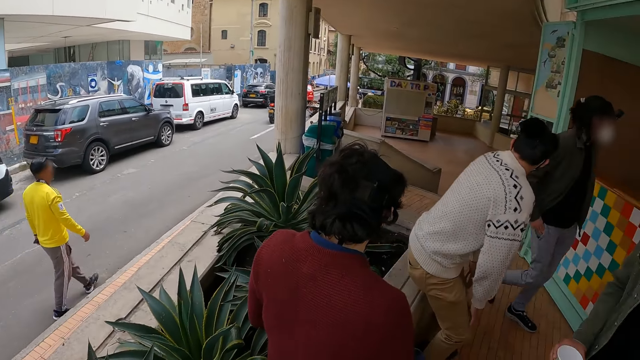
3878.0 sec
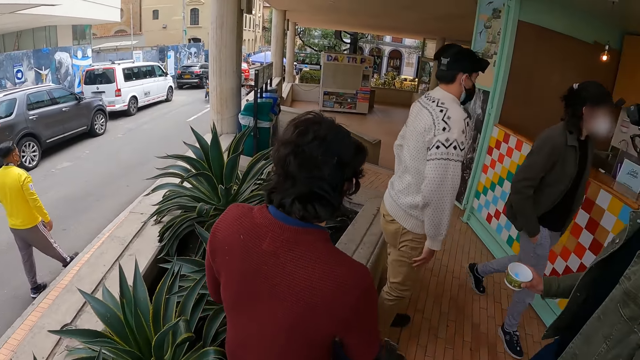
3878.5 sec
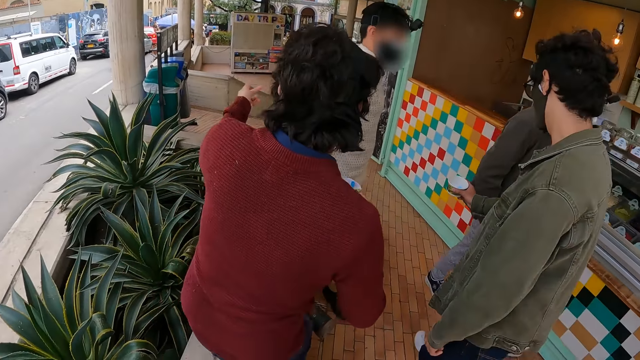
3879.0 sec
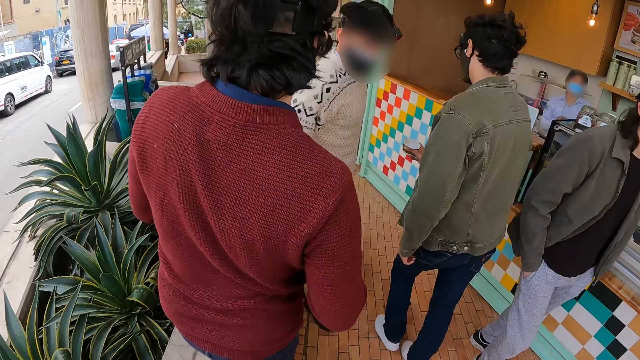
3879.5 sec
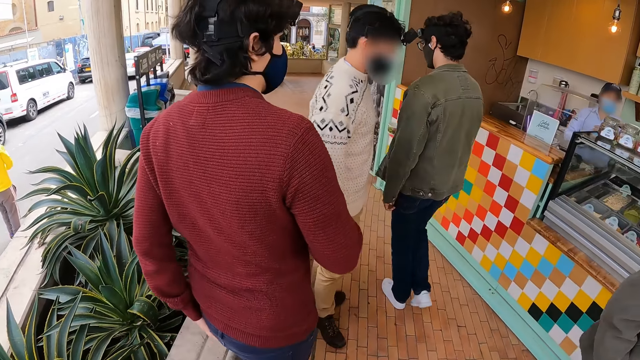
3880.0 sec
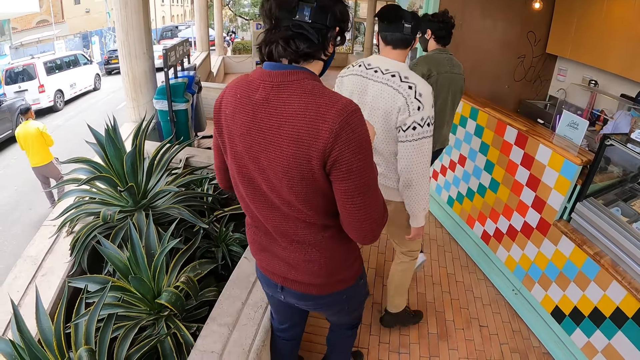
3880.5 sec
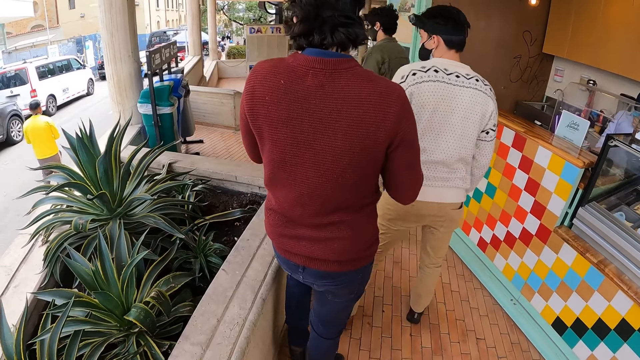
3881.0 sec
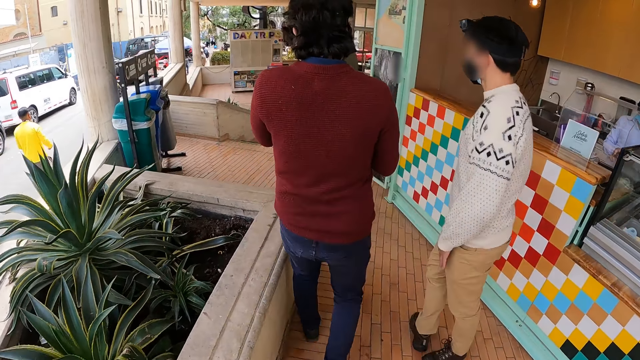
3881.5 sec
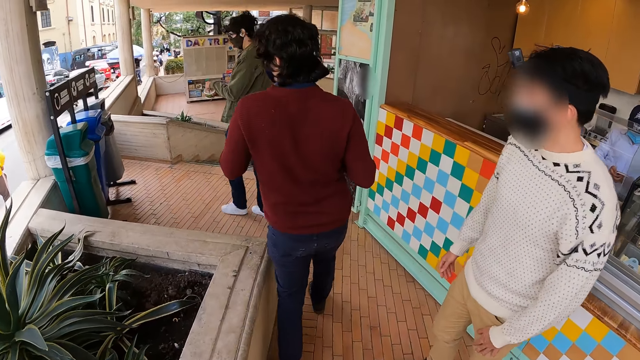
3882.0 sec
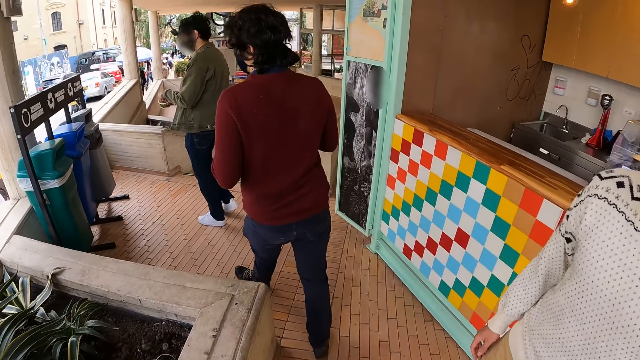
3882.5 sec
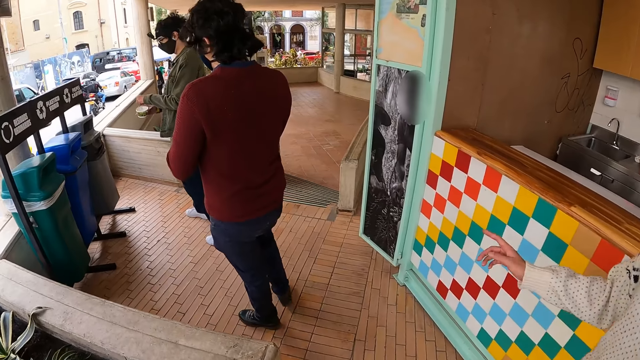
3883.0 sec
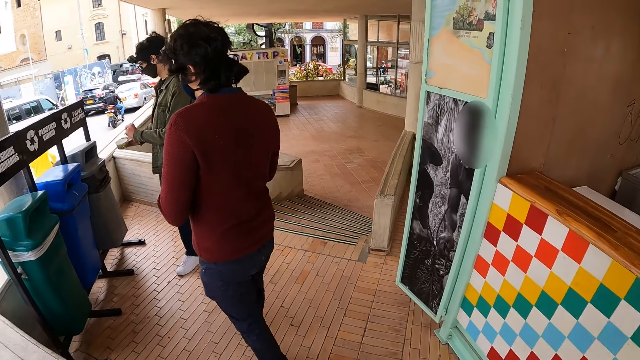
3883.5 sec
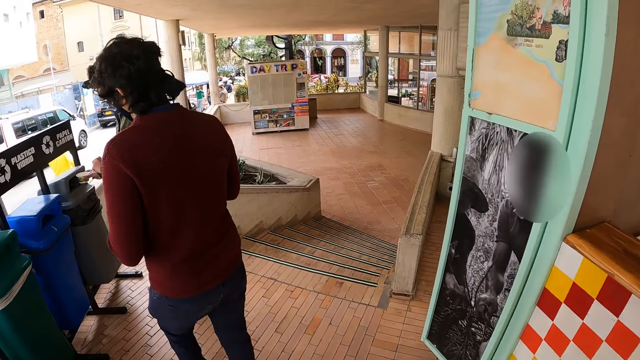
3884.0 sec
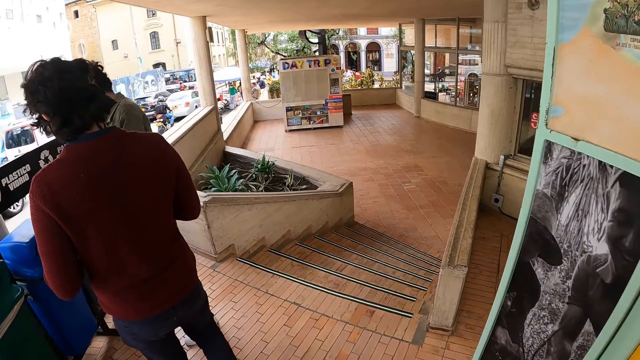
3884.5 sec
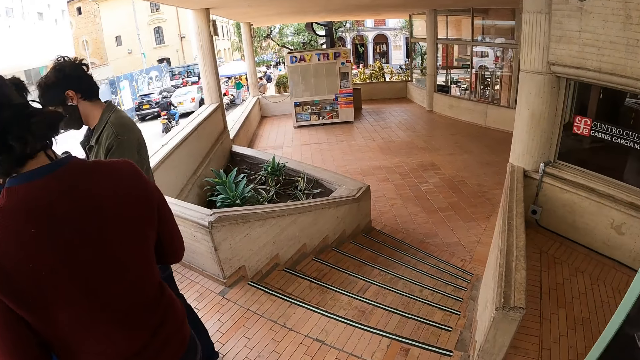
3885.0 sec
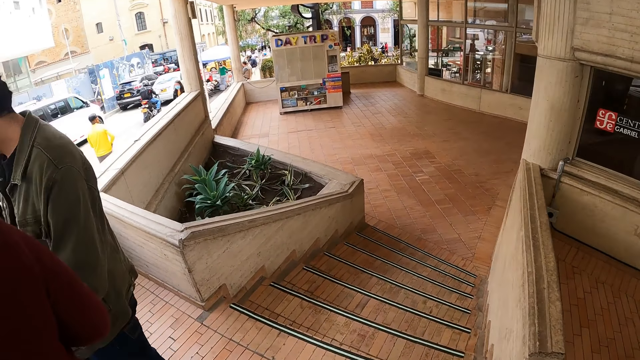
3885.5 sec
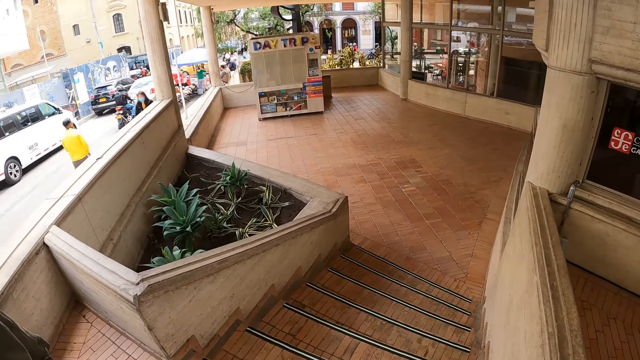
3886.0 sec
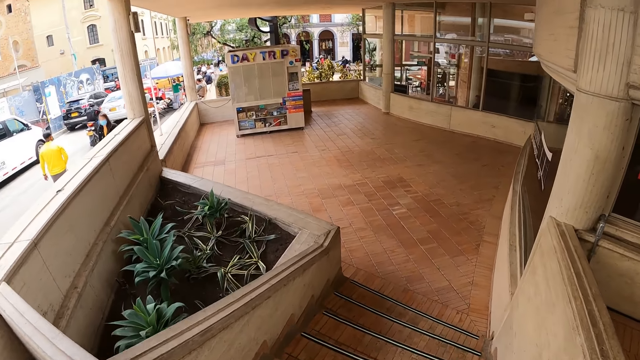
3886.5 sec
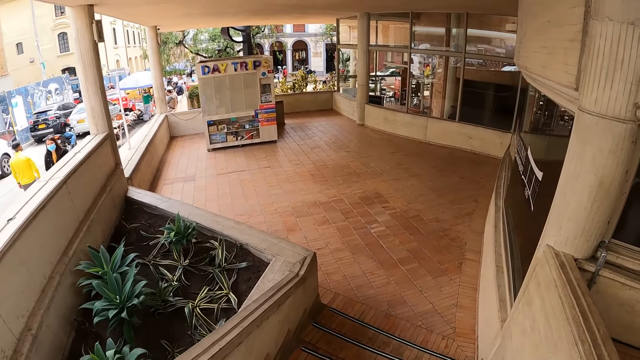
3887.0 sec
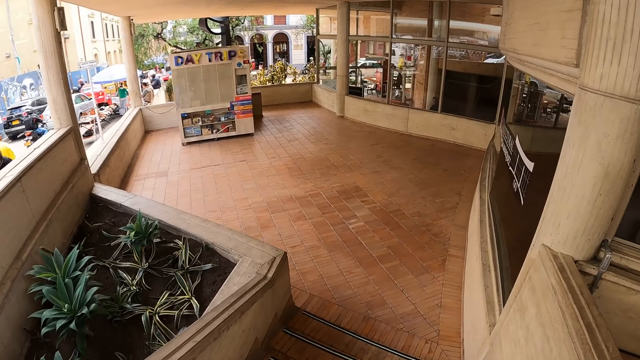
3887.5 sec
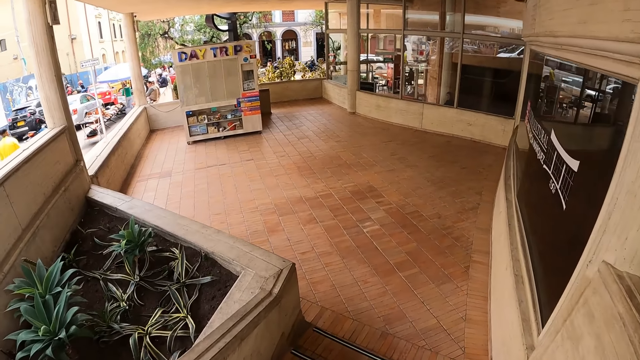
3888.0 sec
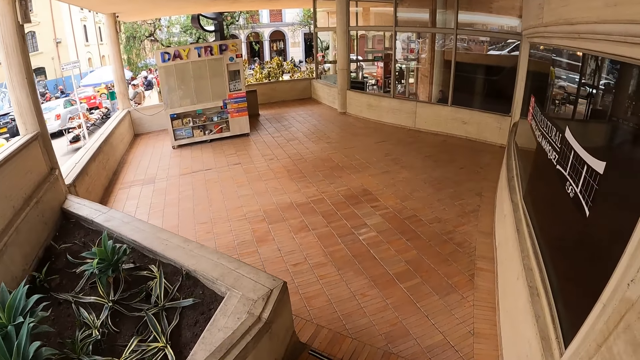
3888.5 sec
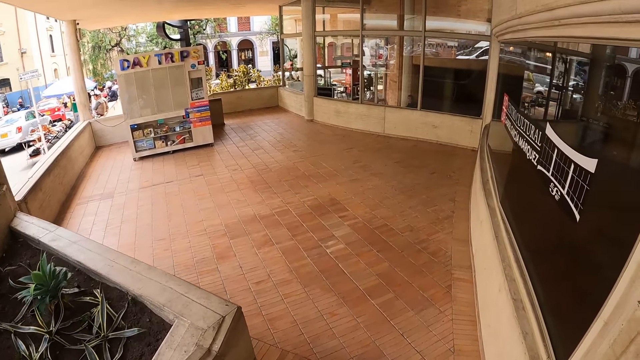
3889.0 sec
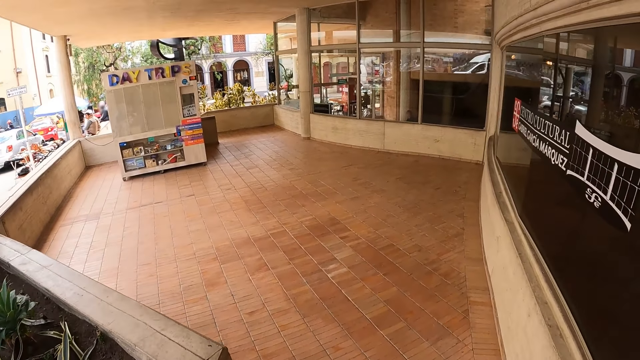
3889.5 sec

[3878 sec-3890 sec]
The camera wearer walks in the building.

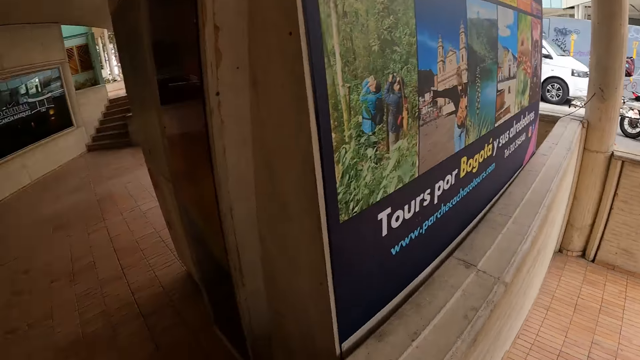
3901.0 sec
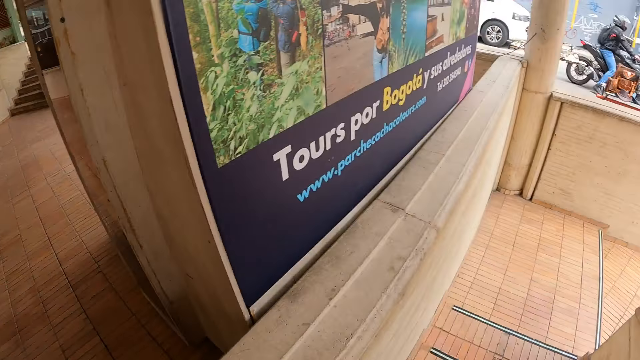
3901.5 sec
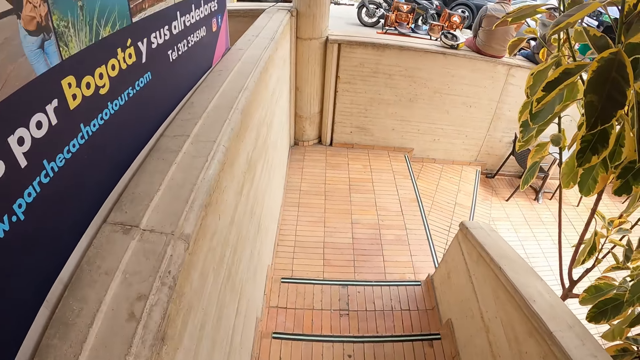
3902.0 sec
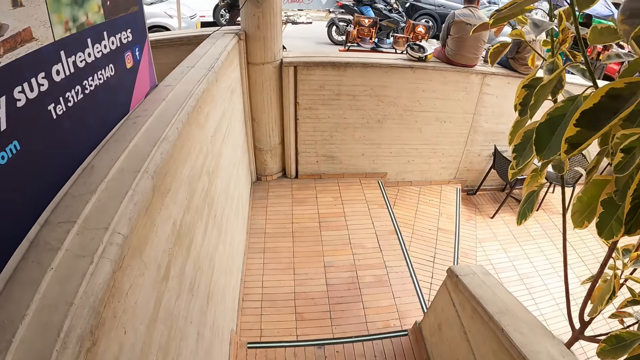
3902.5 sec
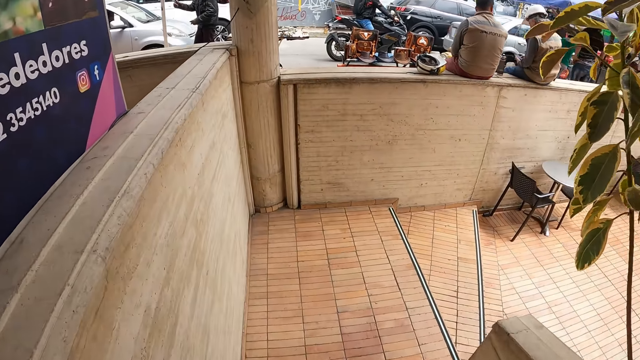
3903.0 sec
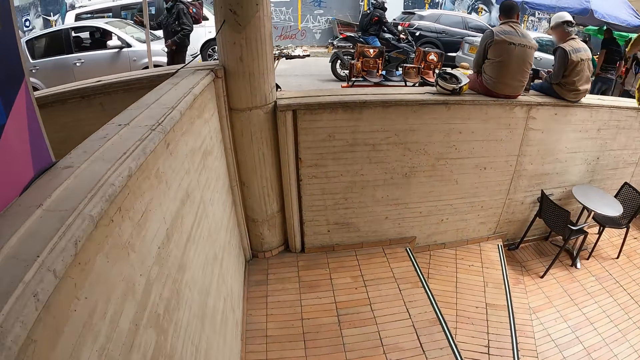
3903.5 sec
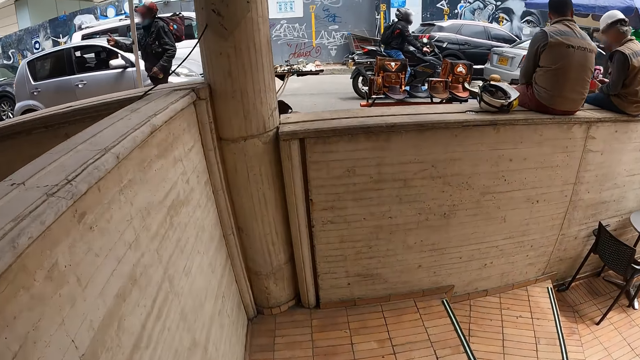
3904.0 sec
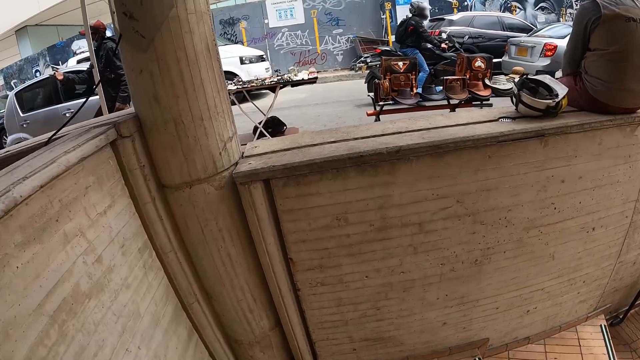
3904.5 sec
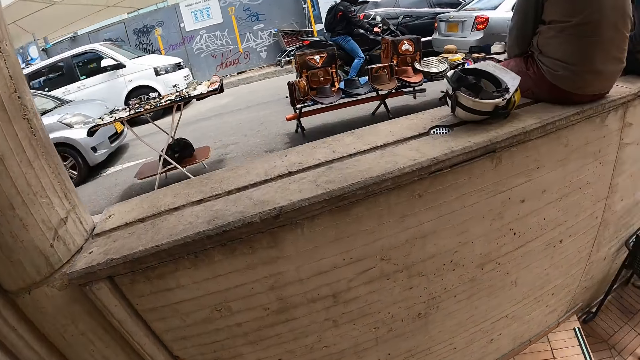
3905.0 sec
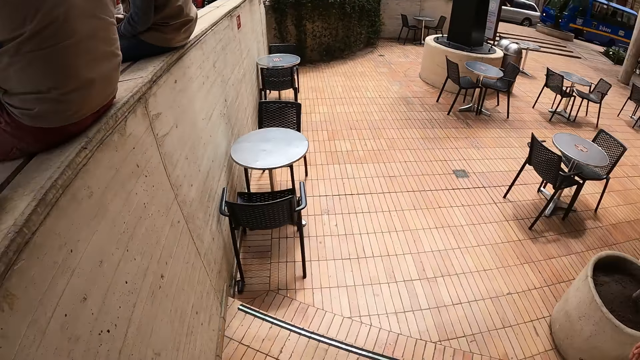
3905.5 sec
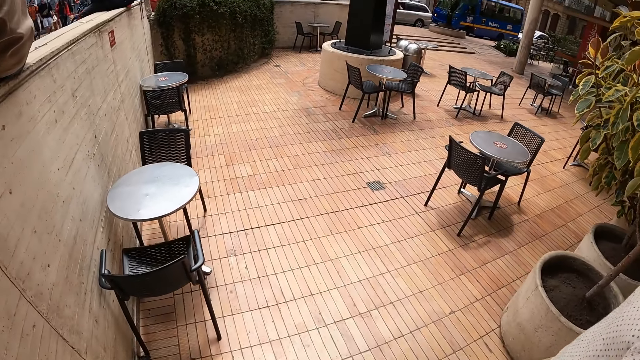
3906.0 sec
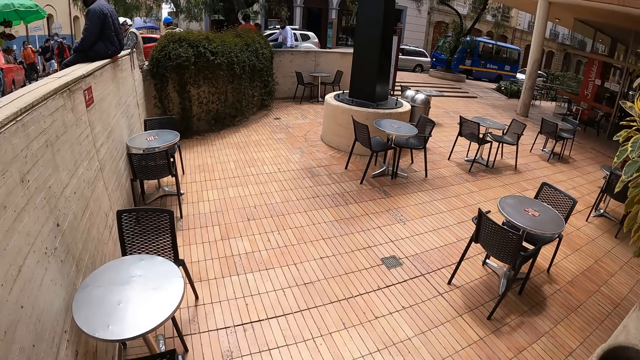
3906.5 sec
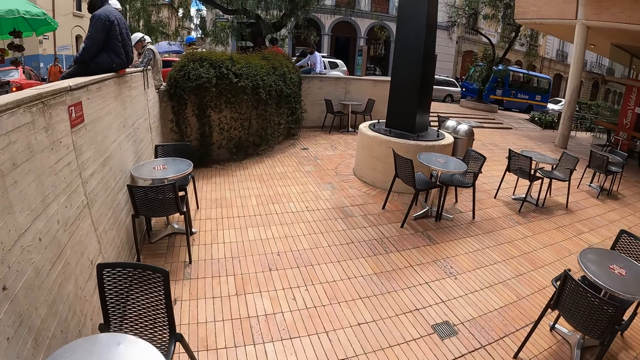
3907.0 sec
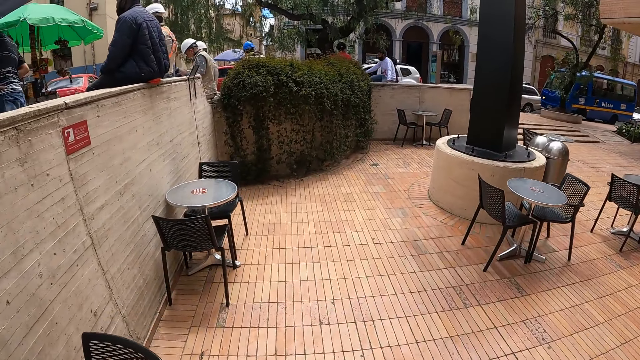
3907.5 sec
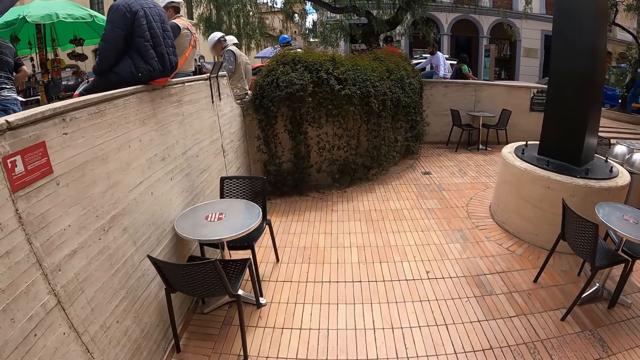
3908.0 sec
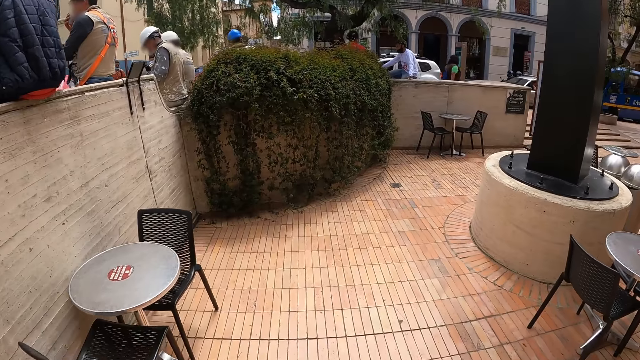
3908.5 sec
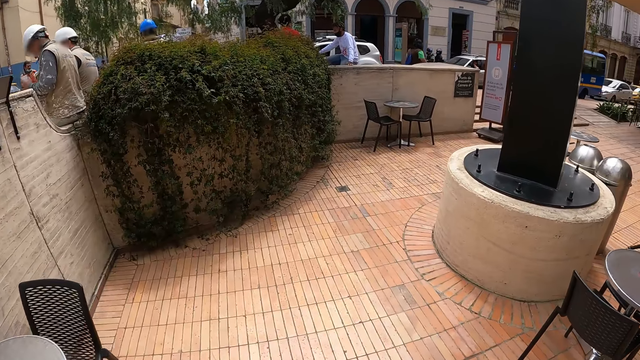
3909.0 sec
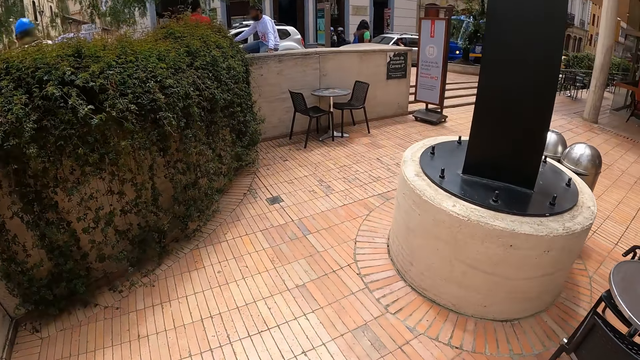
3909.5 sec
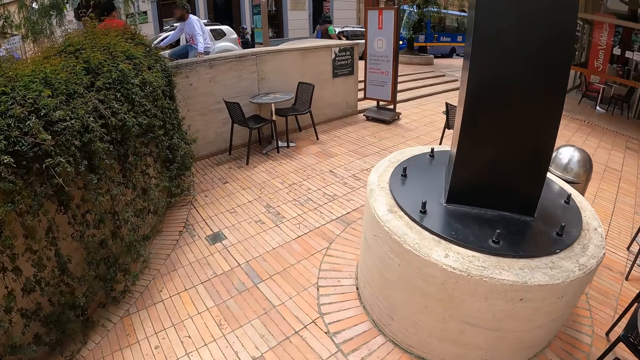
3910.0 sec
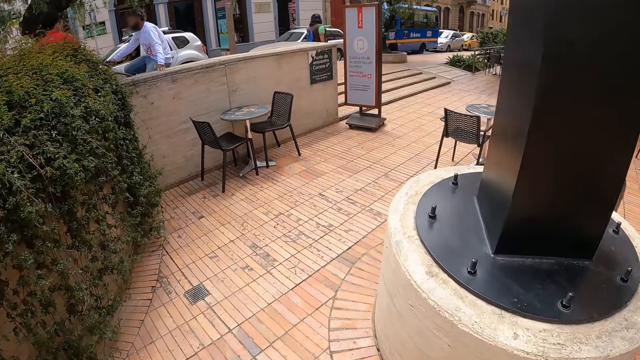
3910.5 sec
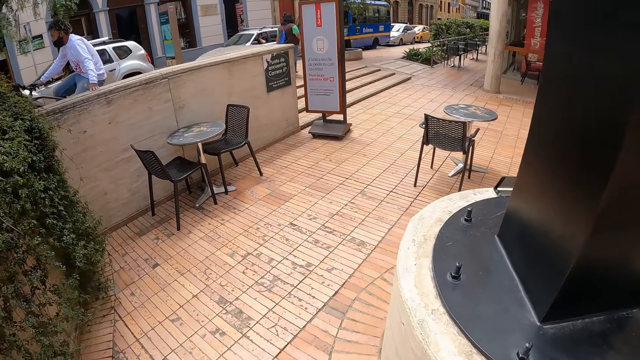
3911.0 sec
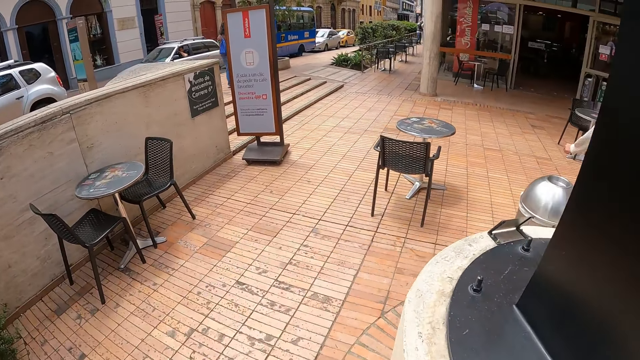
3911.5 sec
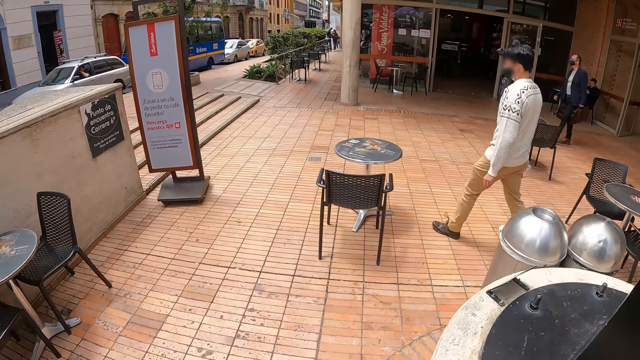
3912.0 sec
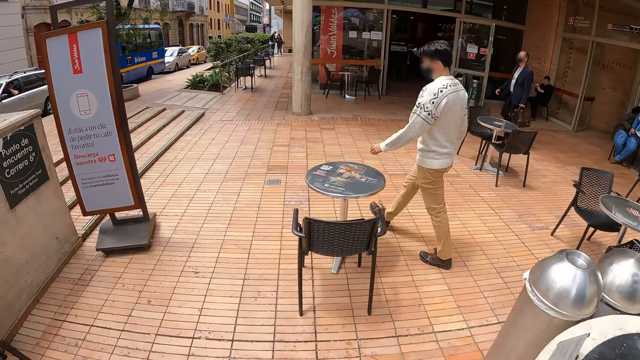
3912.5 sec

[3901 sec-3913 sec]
The camera wearer looks around.
